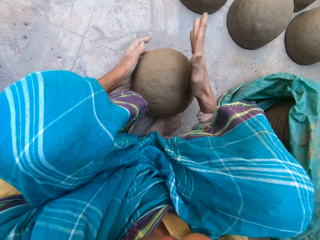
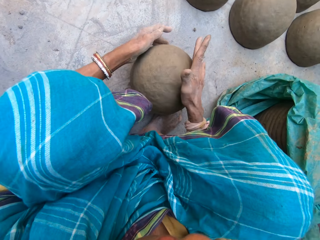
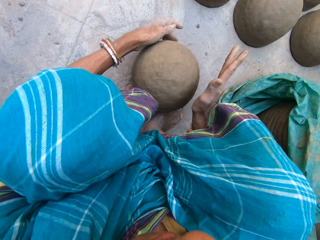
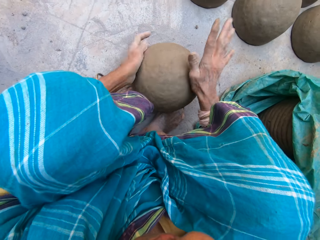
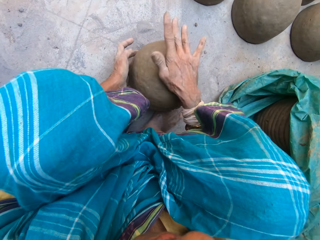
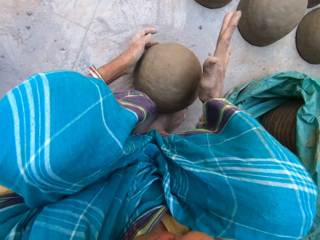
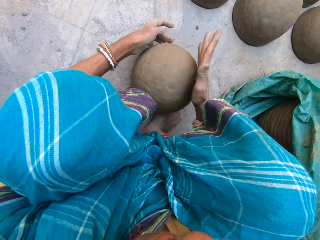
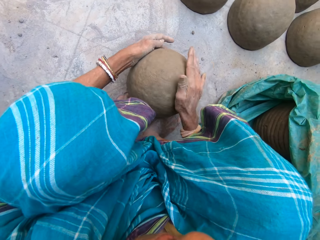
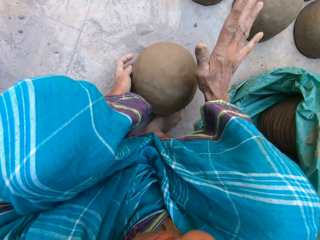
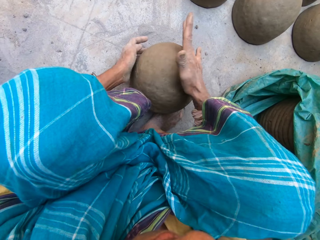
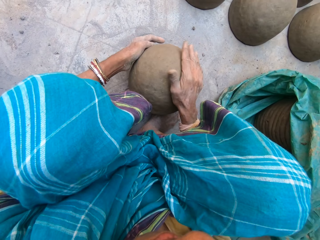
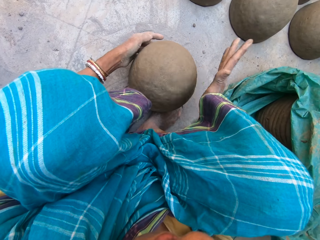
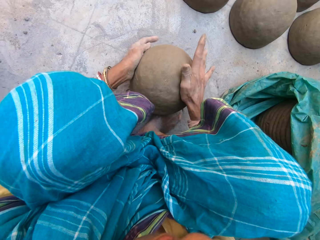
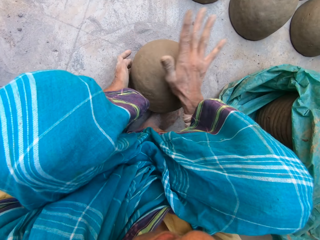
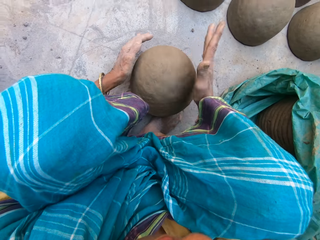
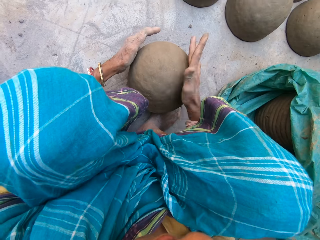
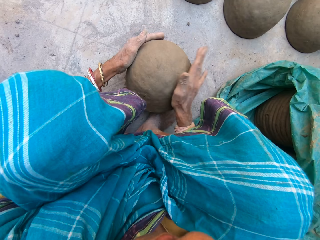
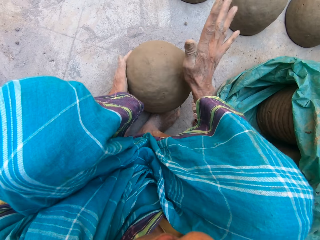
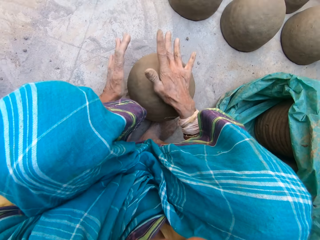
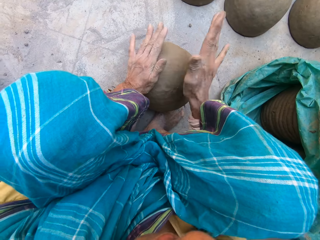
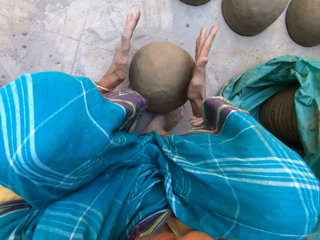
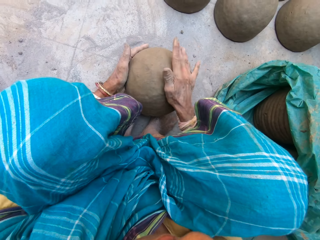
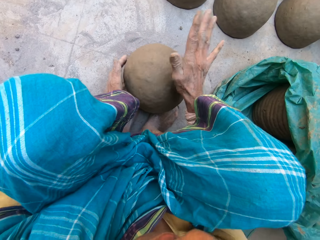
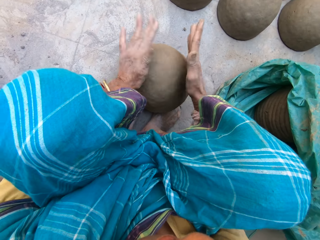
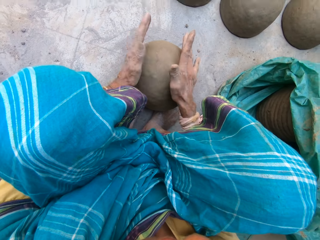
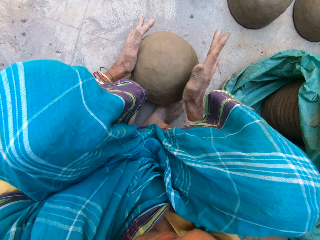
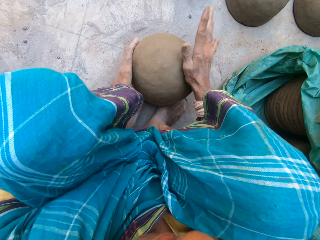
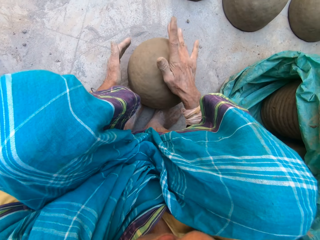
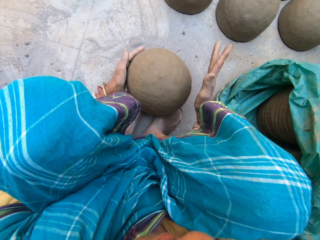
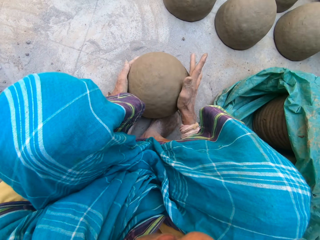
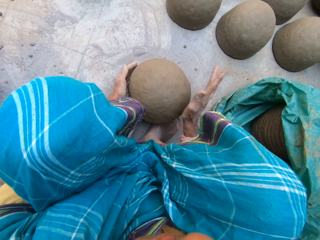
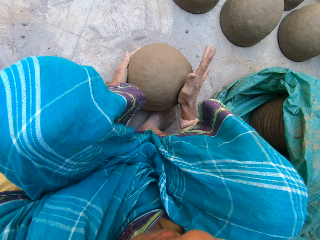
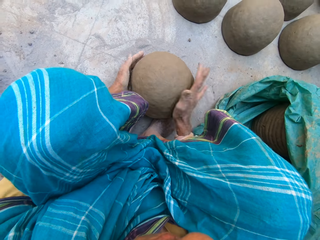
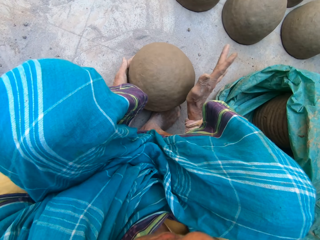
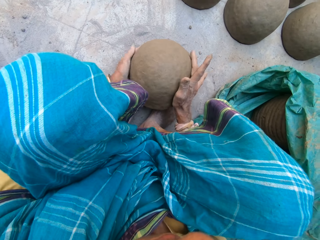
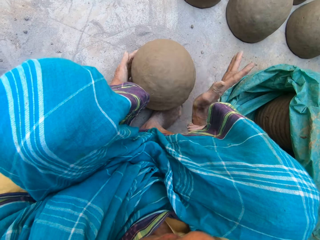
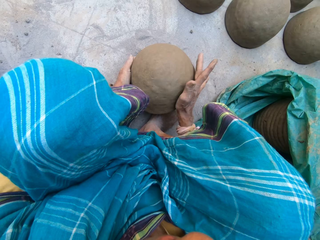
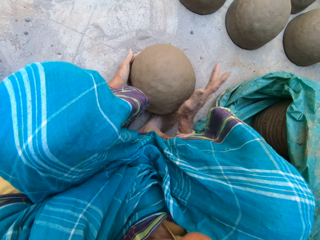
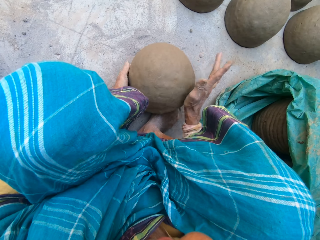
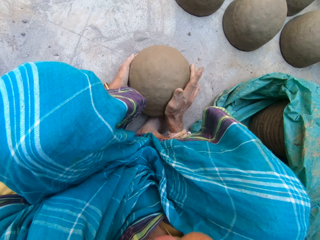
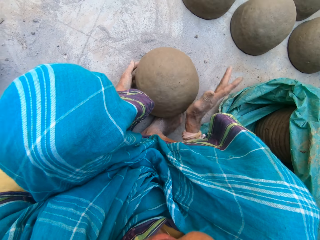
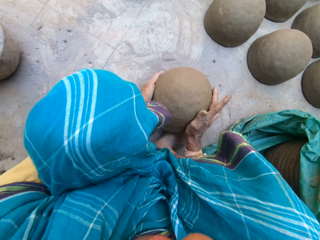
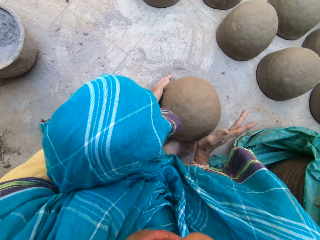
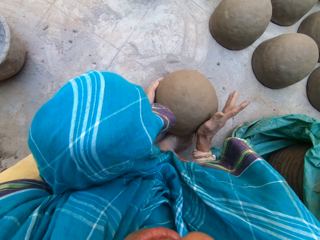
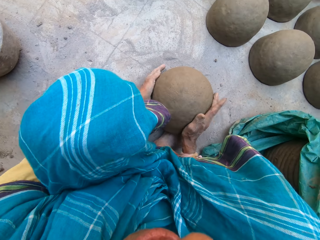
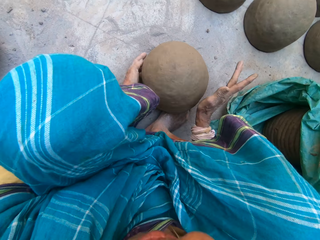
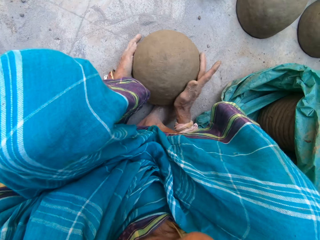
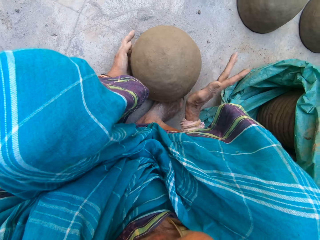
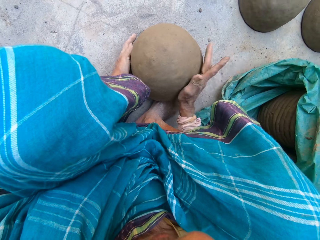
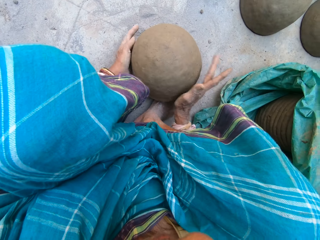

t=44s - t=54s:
The camera wearer slaps something.

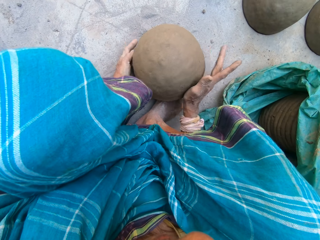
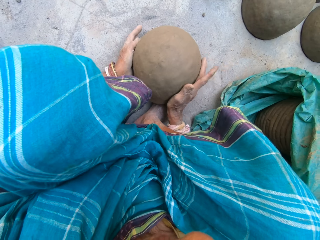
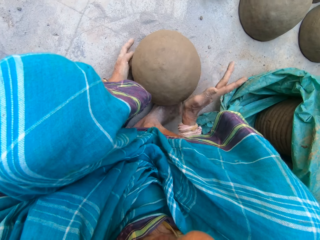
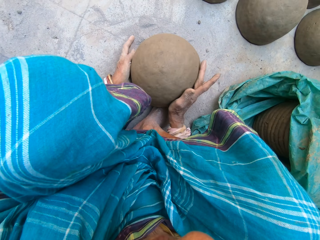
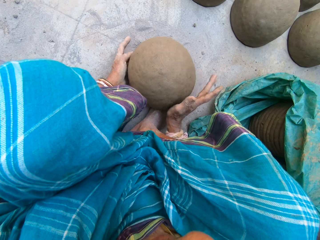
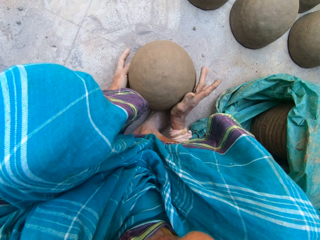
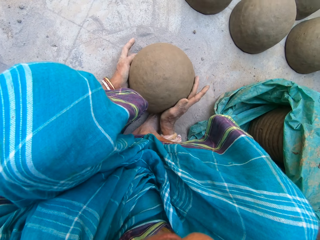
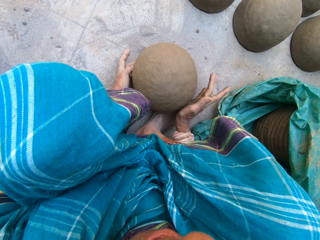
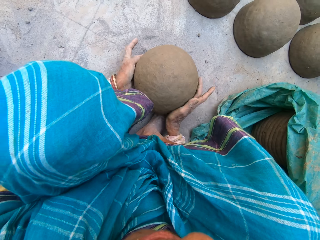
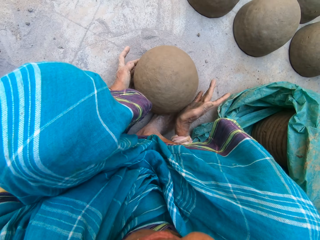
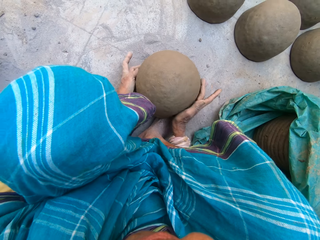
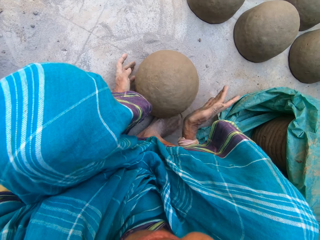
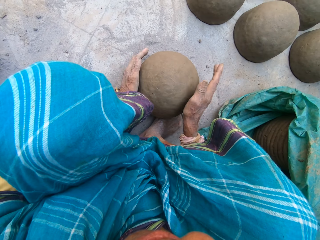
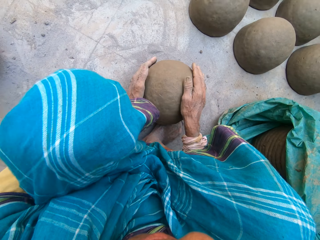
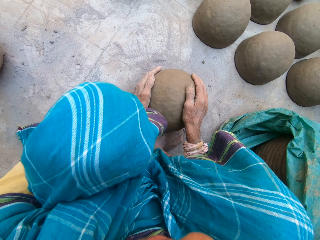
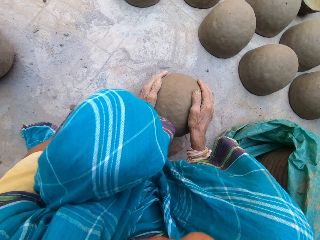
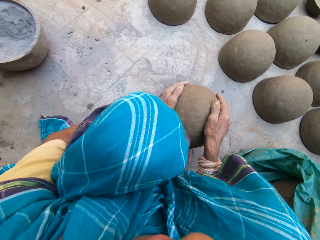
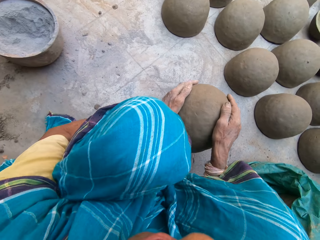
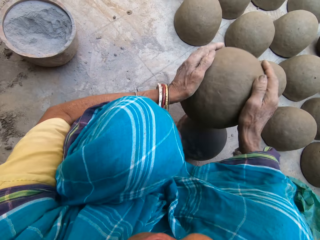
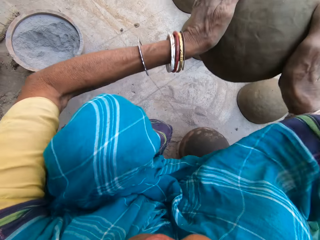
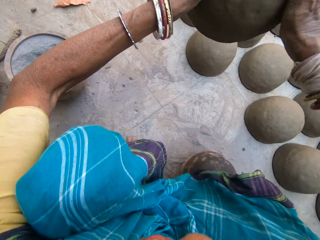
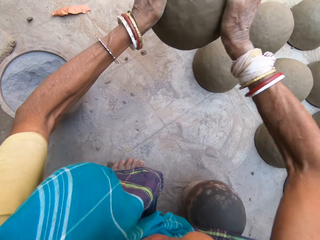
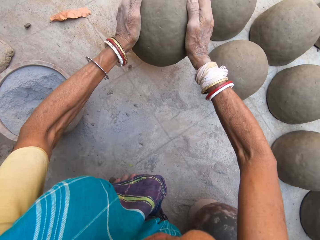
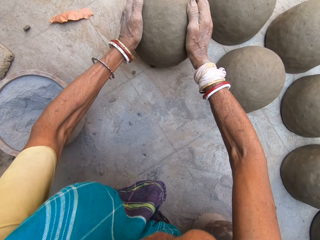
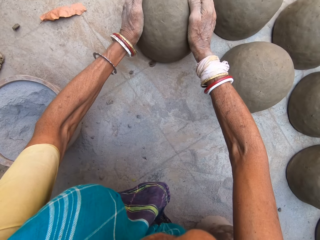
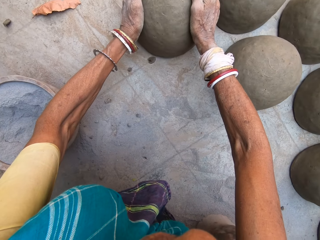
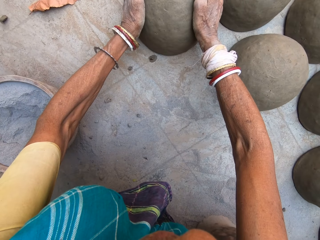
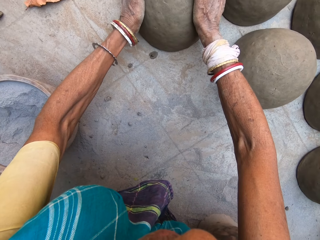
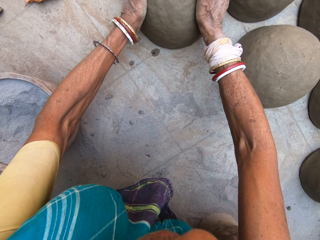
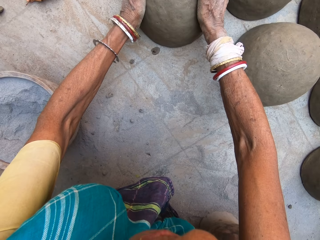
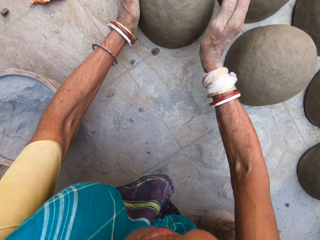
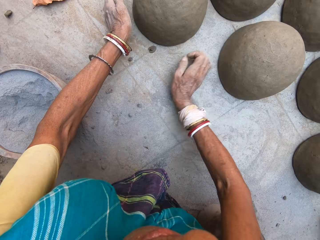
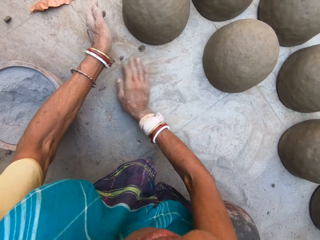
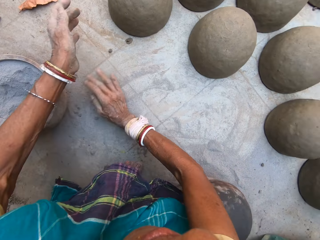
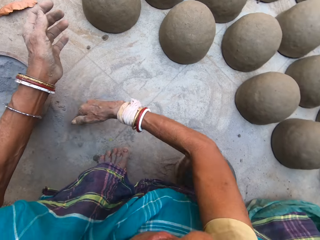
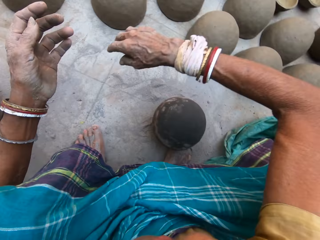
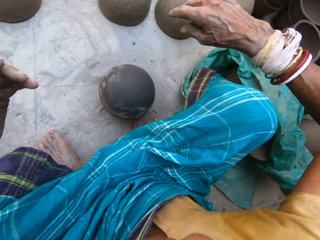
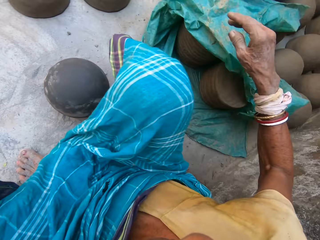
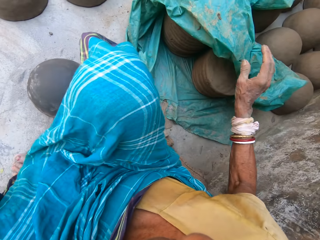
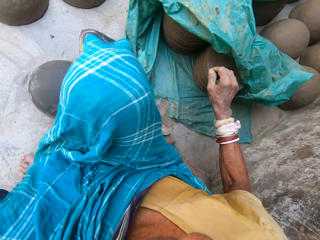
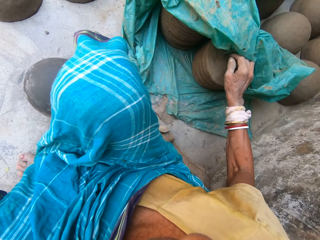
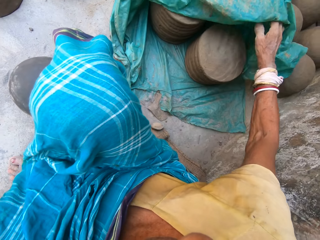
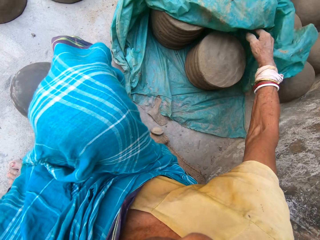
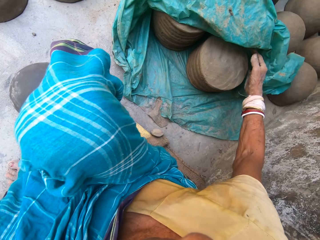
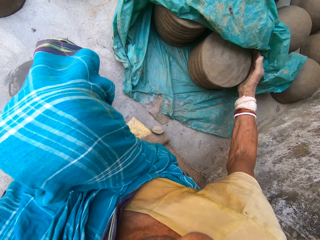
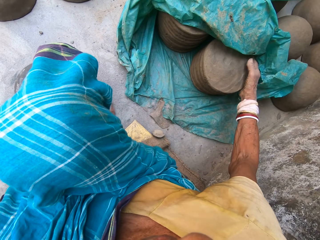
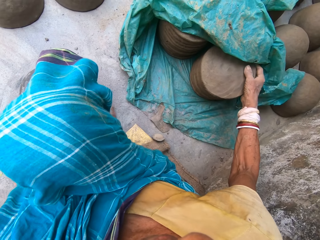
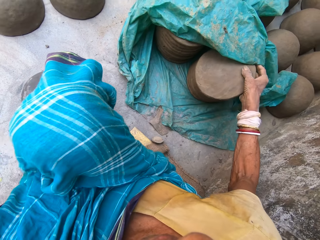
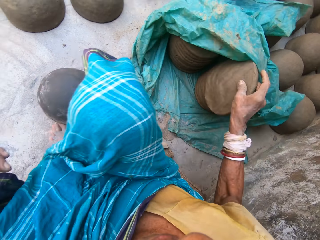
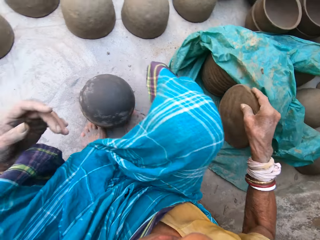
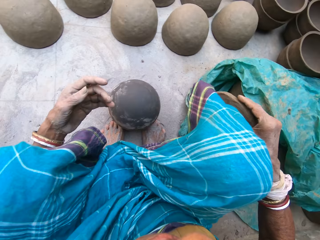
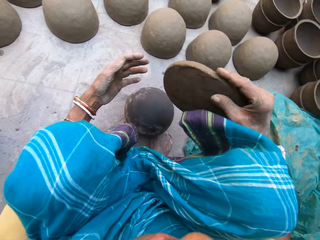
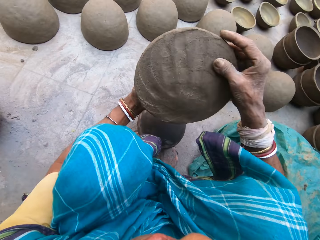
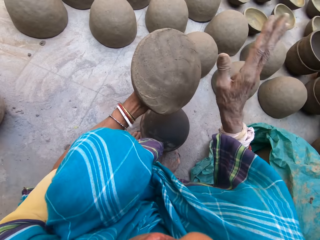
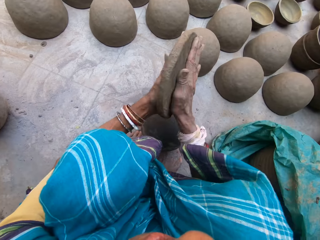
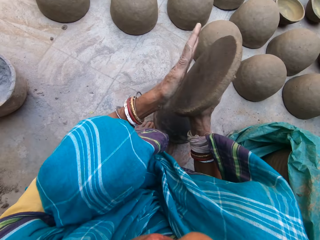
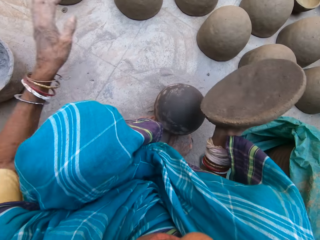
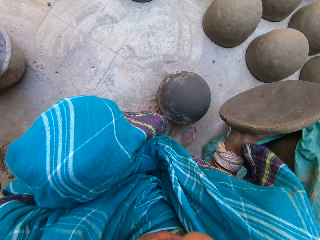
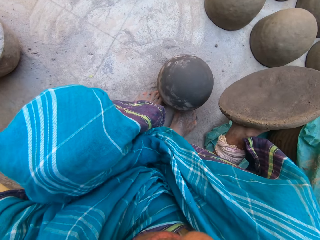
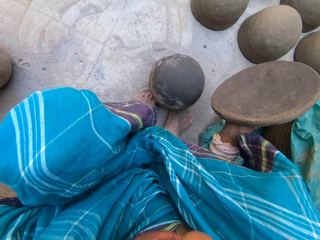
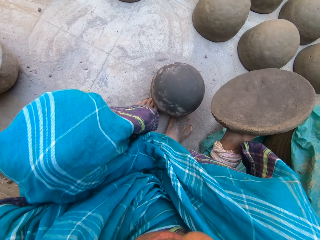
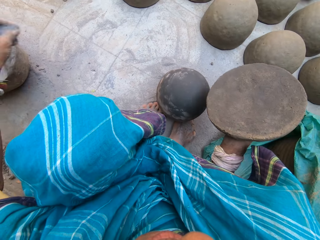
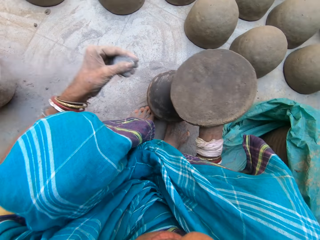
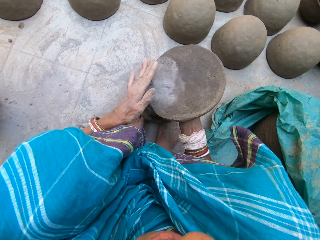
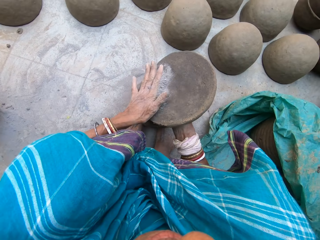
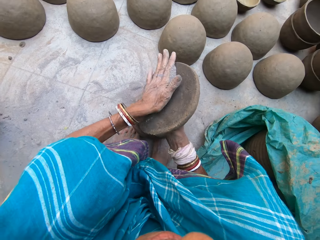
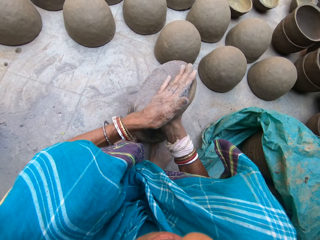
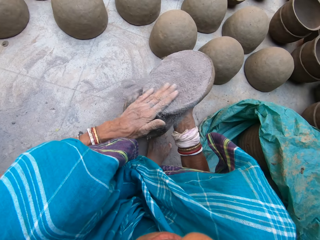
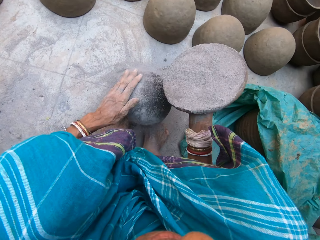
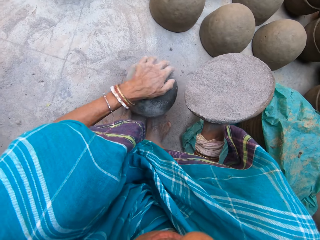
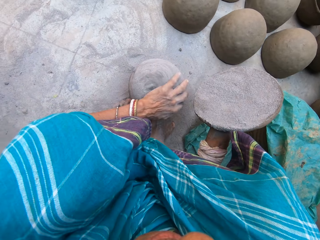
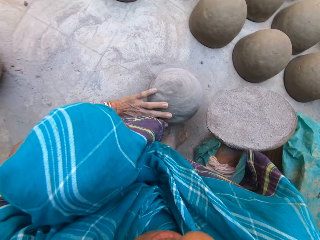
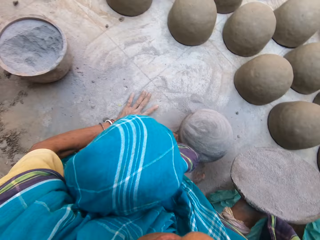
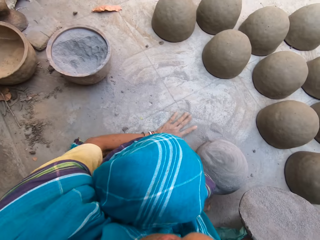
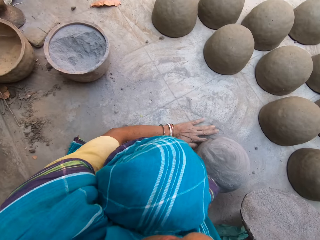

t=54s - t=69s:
The camera wearer lifts the pottery with both hands. They put the pottery on the floor. They rub the right hand against soil on the floor. They adjust the plastic paper. They pick circular clay from the plastic paper. They hit the clay. They scoop the soil in the pot with a hand and hold the clay. They spread the soil on the clay and hold the clay. They spread the soil on the sphere and hold the clay.
